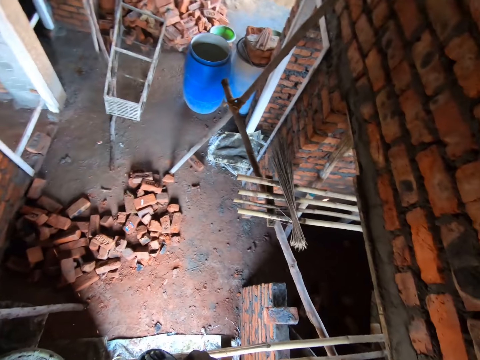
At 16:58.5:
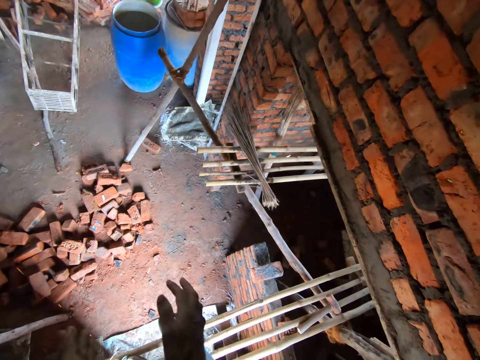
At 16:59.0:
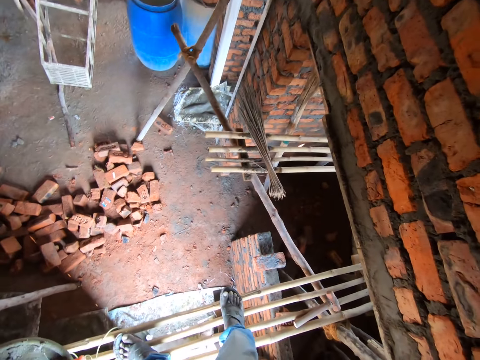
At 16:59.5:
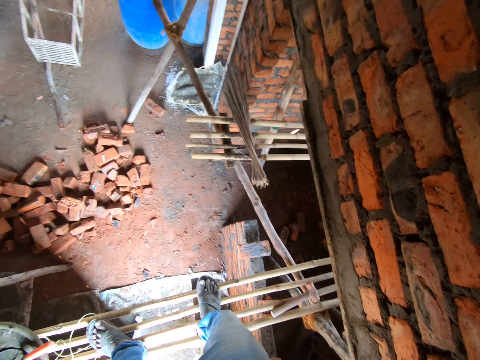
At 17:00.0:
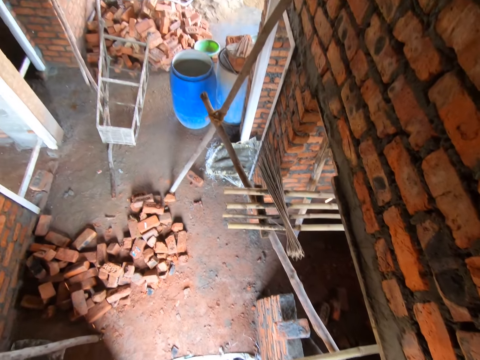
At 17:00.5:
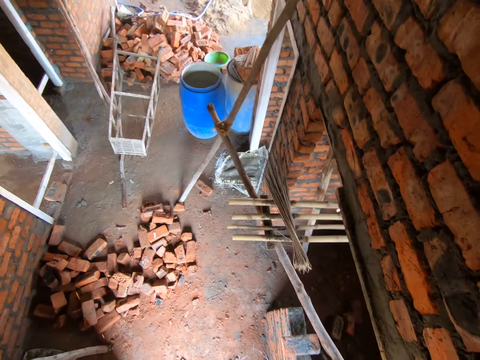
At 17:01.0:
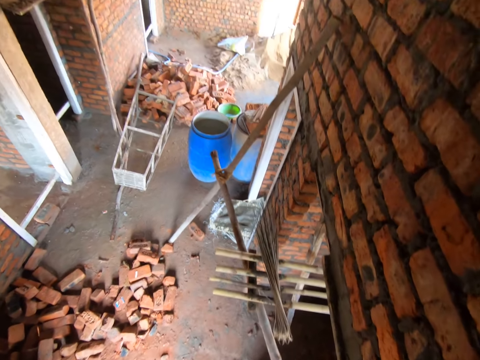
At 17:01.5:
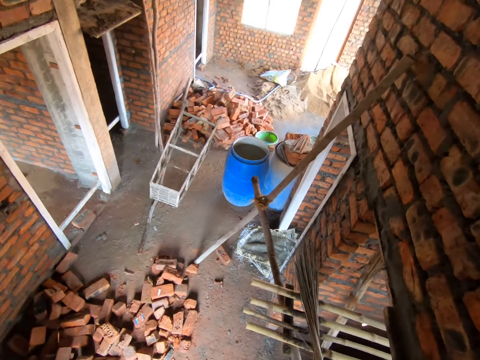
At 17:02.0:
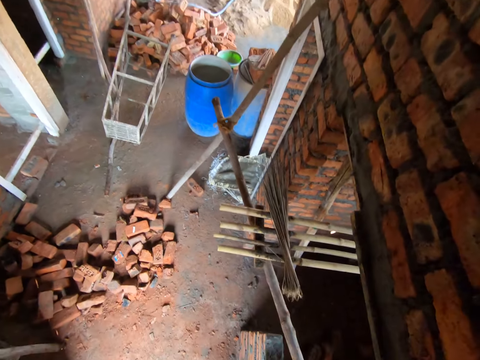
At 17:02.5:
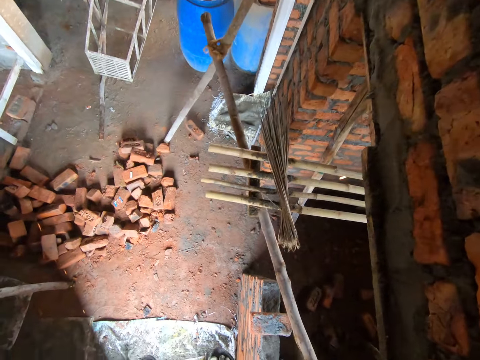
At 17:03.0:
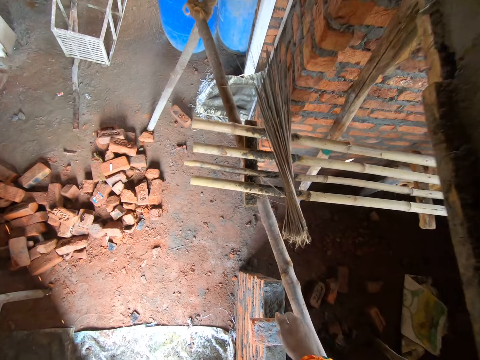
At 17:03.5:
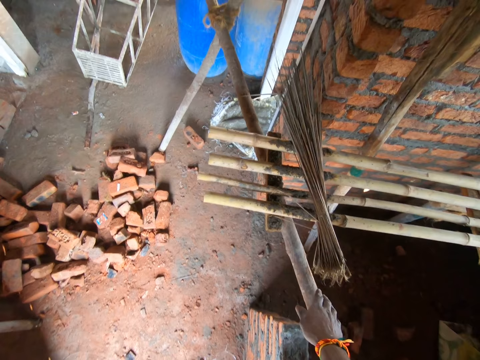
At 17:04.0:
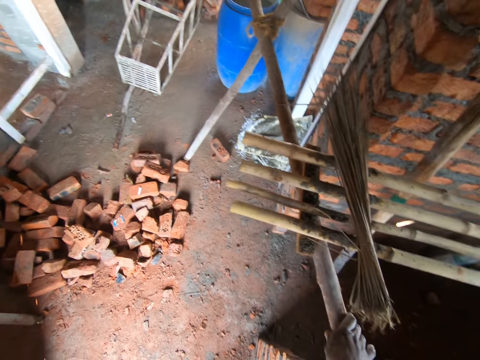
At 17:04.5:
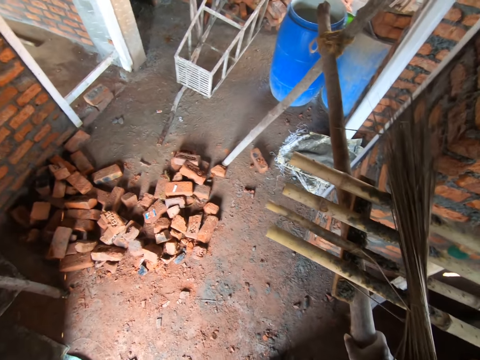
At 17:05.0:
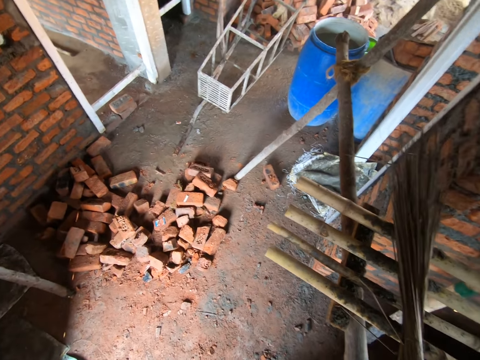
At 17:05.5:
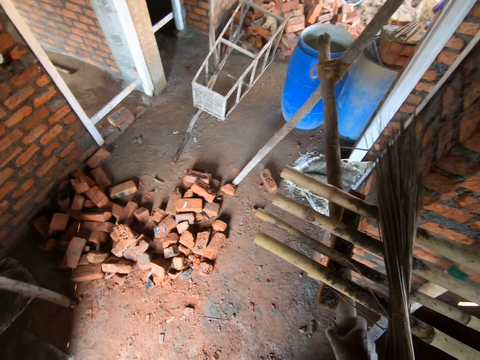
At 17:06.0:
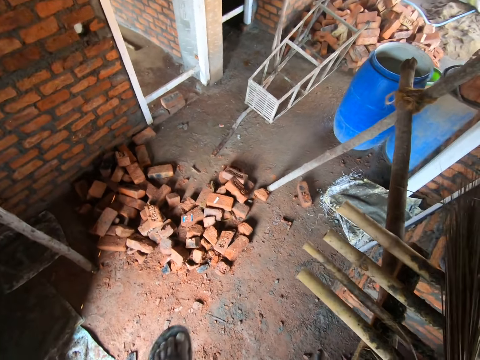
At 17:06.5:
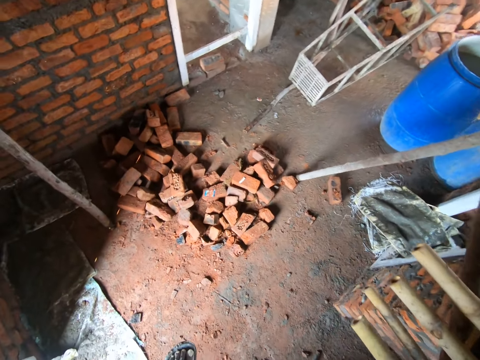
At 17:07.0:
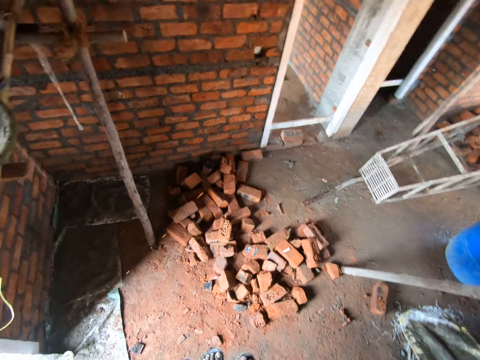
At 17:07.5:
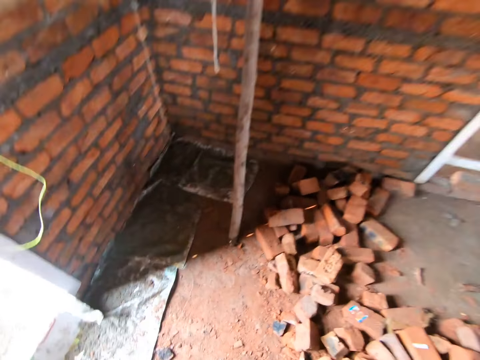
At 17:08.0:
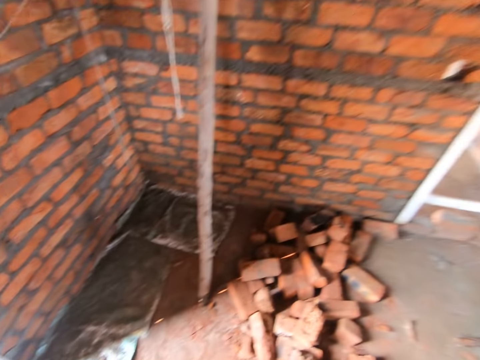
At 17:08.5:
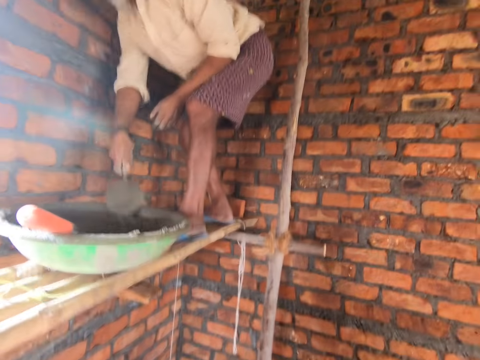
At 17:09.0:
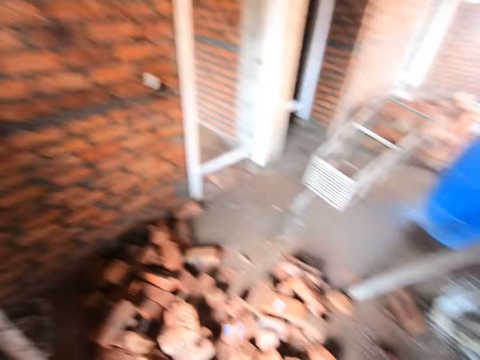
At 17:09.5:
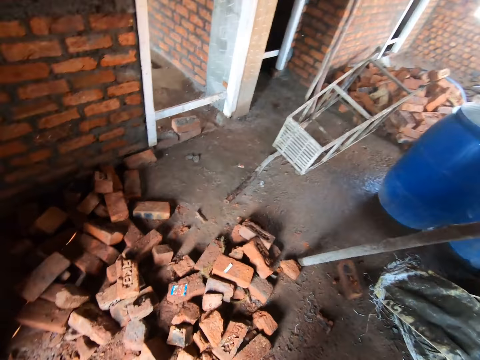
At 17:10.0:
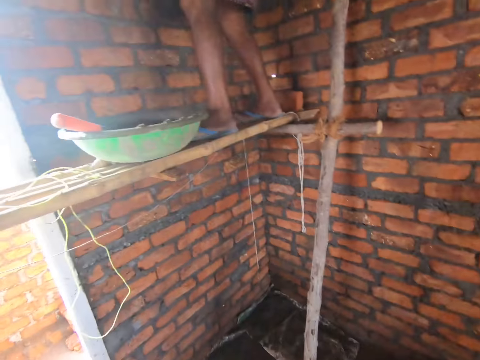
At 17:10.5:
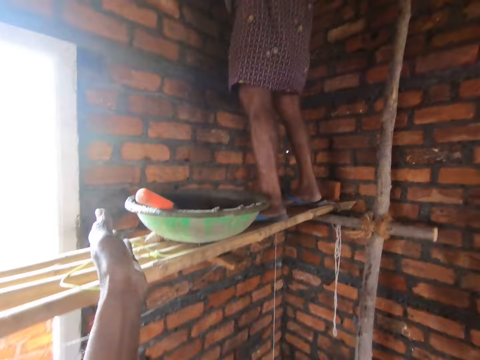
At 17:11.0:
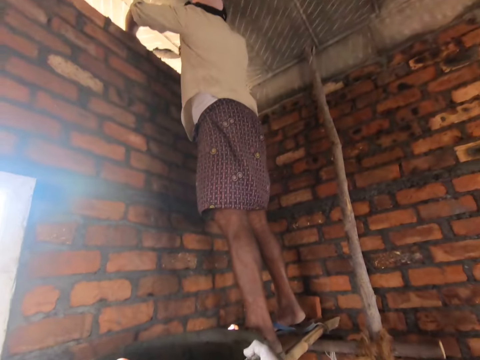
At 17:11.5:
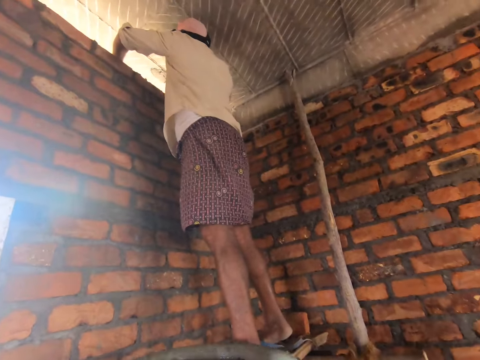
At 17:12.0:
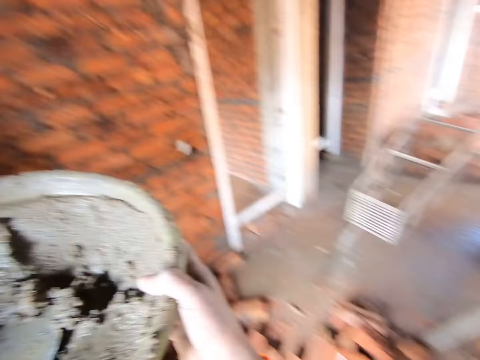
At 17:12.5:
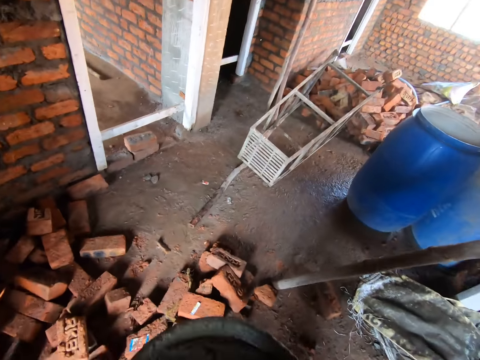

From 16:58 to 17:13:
The camera wearer hits his hands. He stares at the floor. He looks around the building. He climbs down the platform. A man bends towards the basin and talks to the camera wearer. The camera wearer climbs down wooden rails. He moves towards the platform. He picks up the basin. The man spreads cement with the trowel.

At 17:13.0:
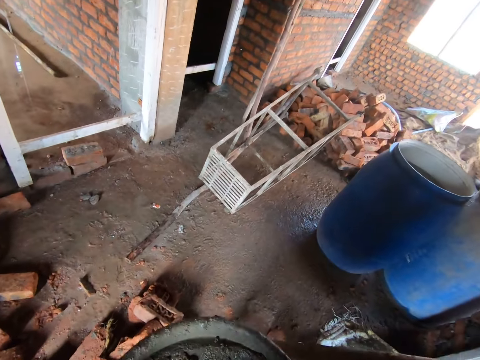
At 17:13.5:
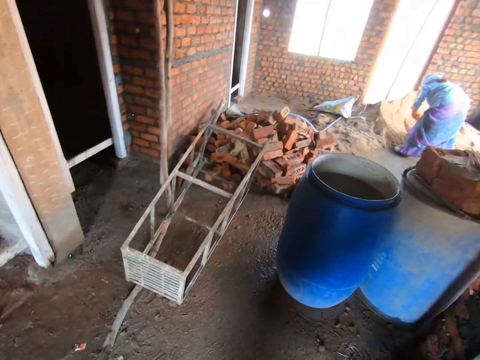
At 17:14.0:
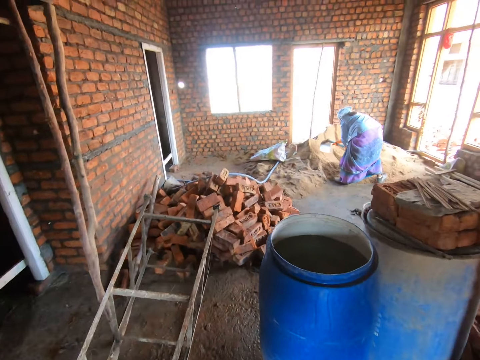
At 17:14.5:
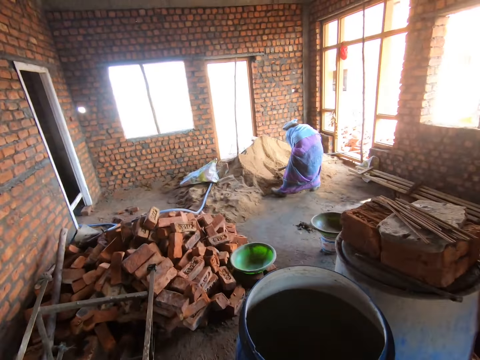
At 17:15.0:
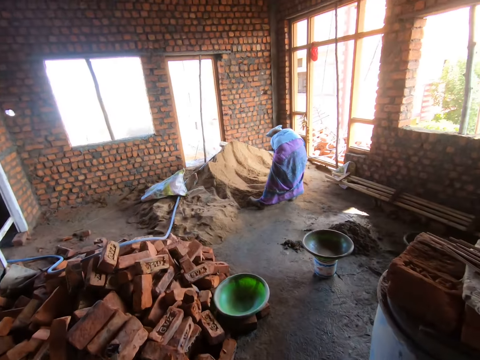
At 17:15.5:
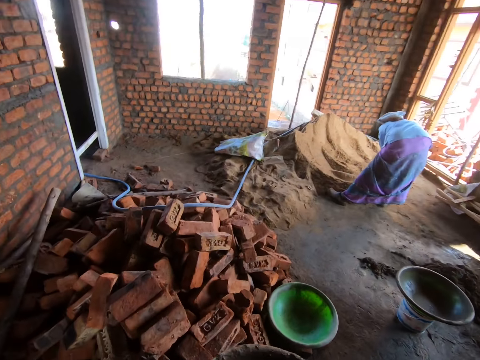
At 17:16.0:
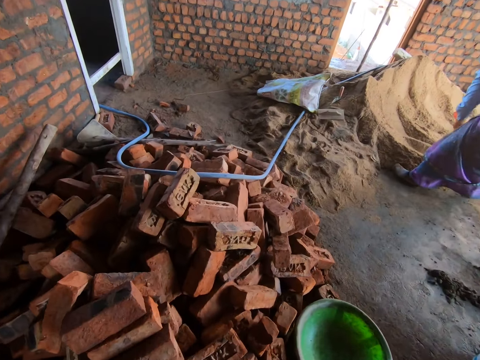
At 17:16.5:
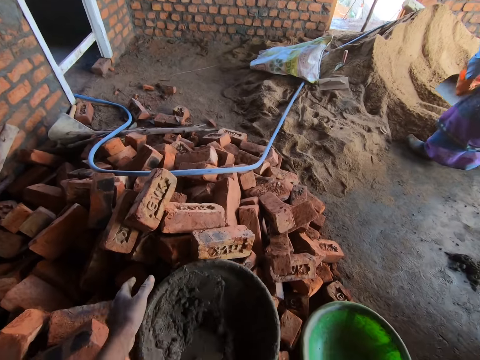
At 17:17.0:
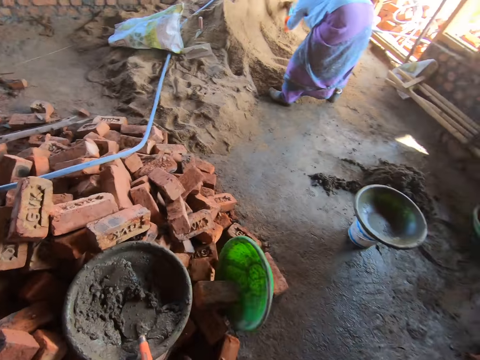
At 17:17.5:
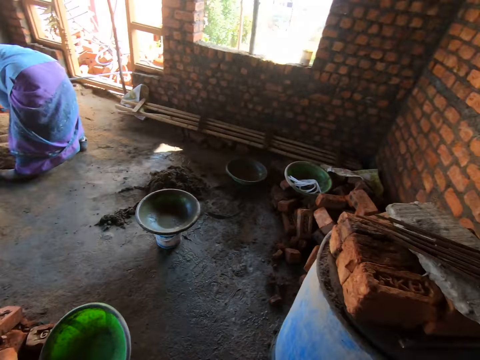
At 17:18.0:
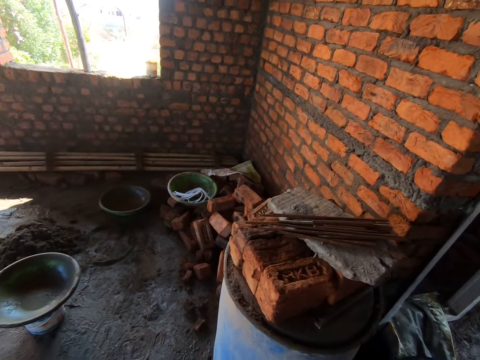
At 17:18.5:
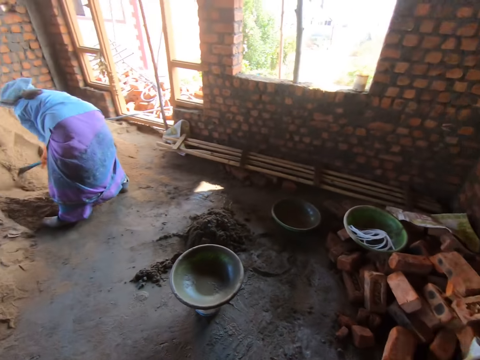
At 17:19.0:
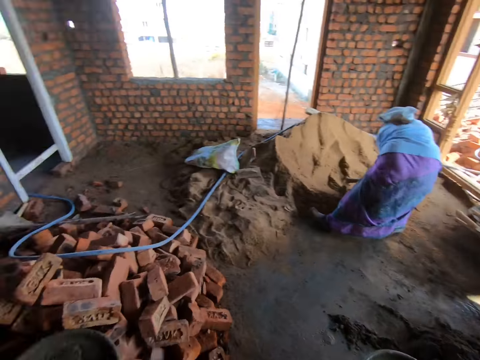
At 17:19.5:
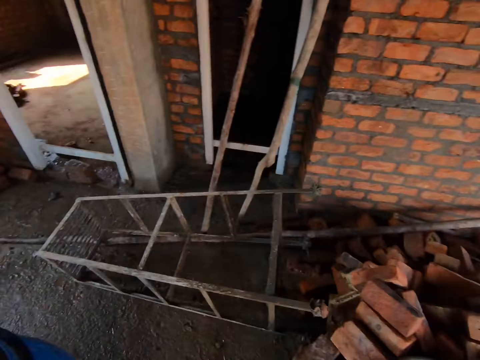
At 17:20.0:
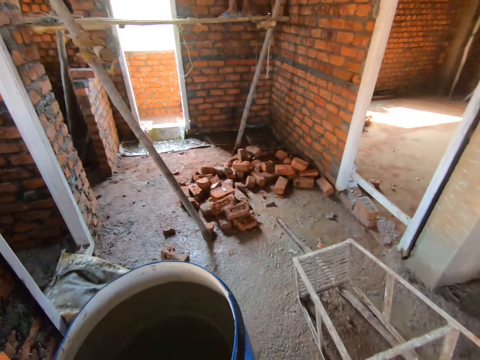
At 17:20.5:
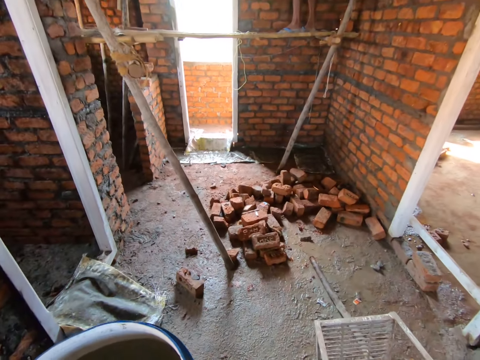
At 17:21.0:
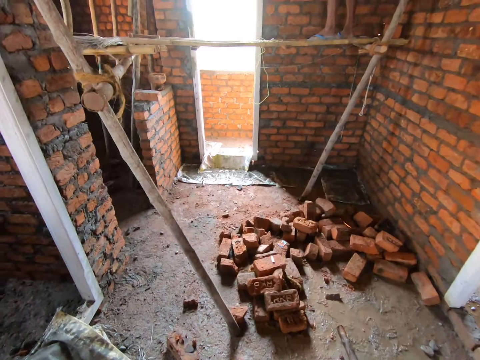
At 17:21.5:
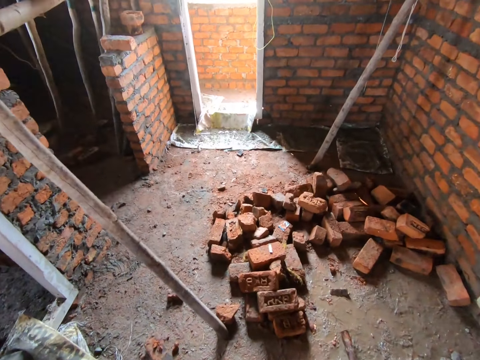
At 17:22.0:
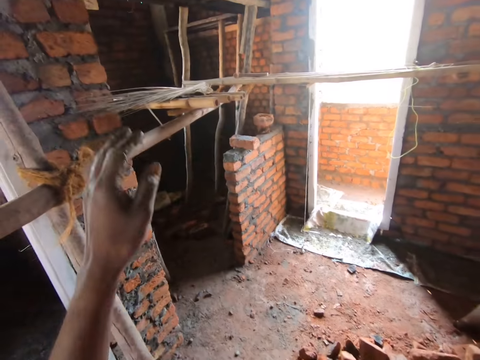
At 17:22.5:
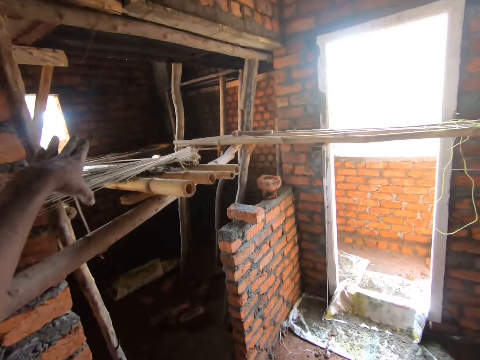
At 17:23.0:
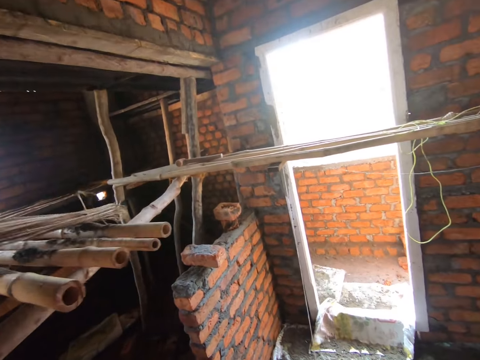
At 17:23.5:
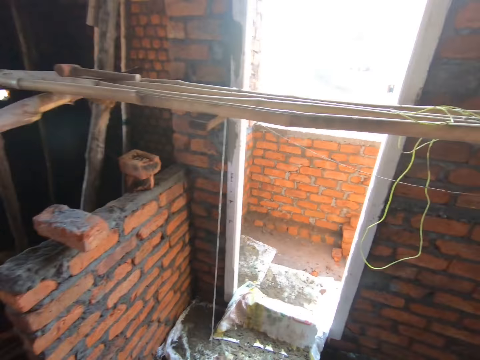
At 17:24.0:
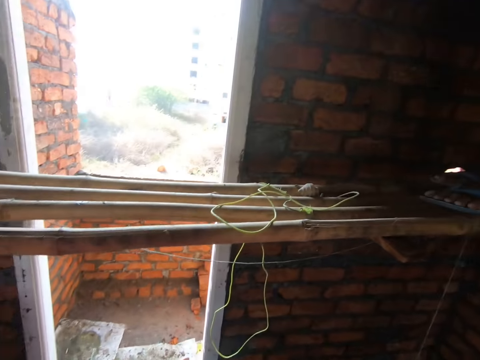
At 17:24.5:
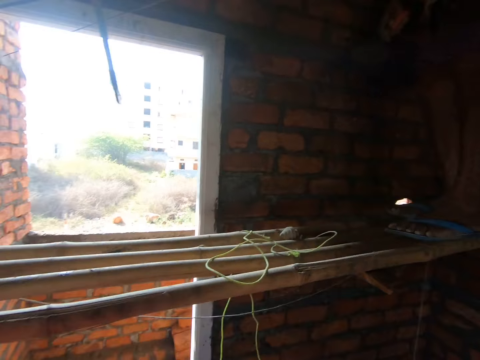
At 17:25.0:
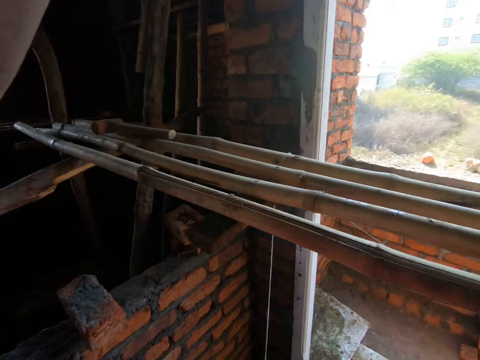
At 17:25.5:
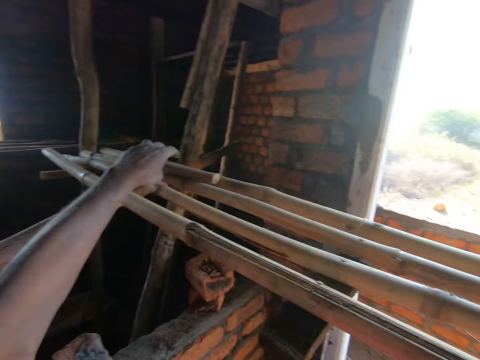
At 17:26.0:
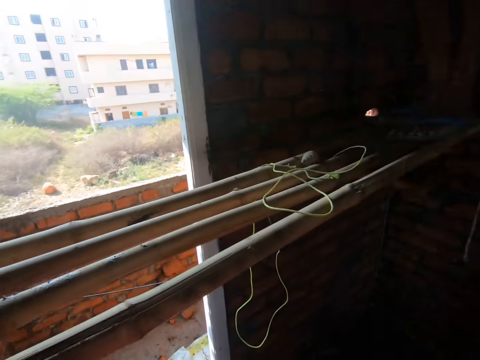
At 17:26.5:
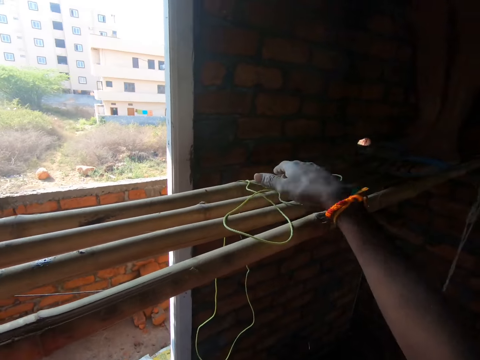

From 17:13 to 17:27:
The camera wearer walks towards a woman. They talk to a man. They walk in the building. They throw the basin on the bricks. They turn around. They walk around the building. They walk towards the platform. They pick up the sticks. They walk towards the platform. The man talks to the camera wearer.
